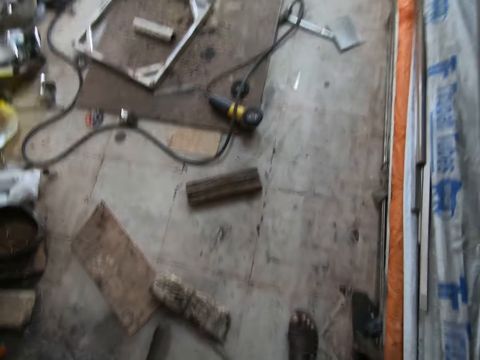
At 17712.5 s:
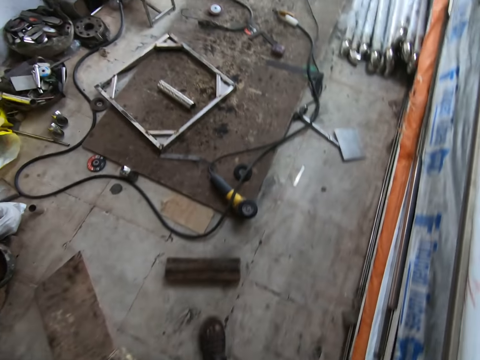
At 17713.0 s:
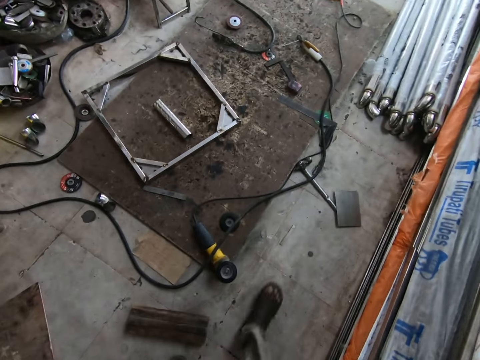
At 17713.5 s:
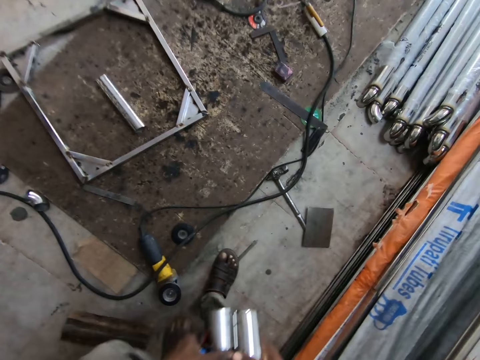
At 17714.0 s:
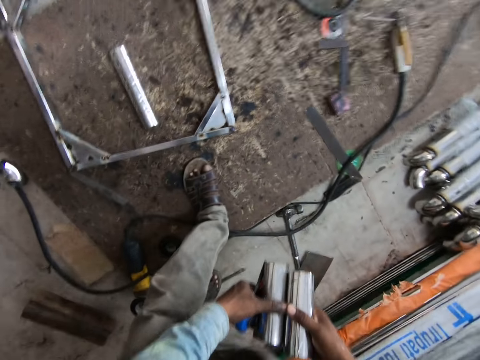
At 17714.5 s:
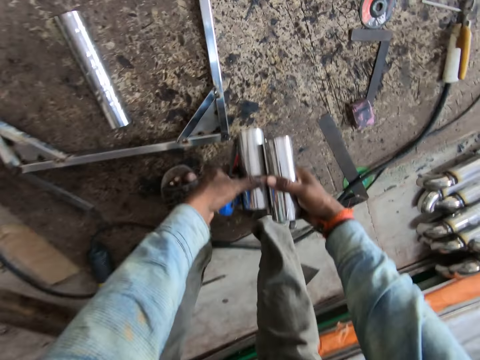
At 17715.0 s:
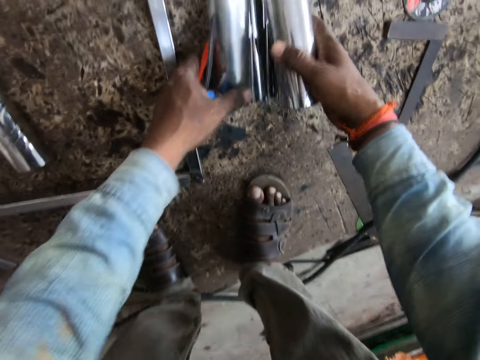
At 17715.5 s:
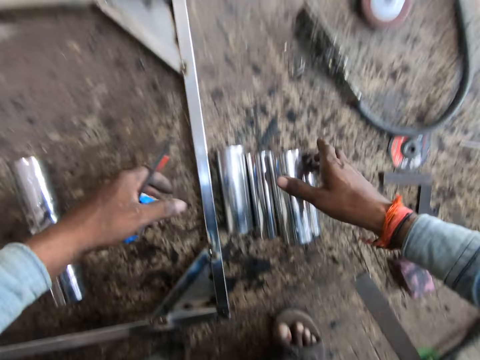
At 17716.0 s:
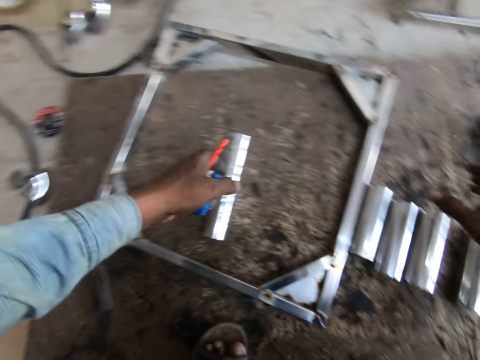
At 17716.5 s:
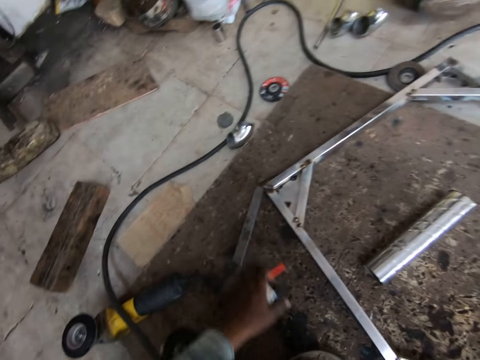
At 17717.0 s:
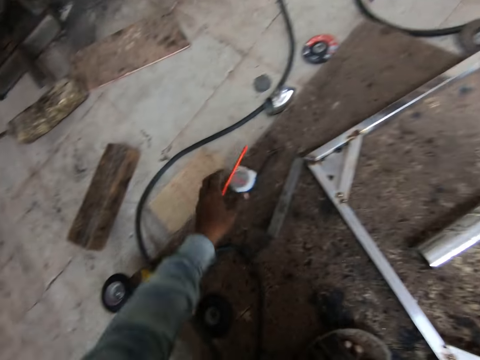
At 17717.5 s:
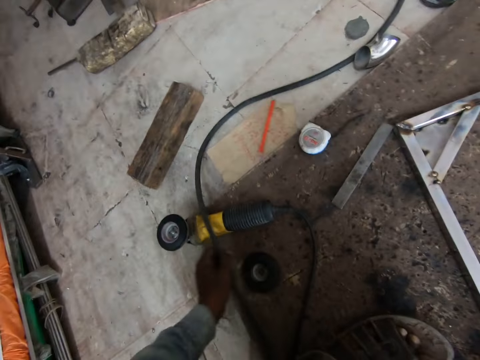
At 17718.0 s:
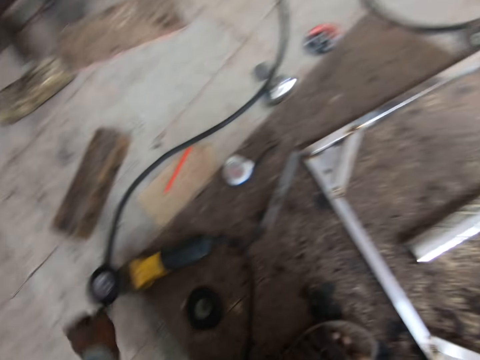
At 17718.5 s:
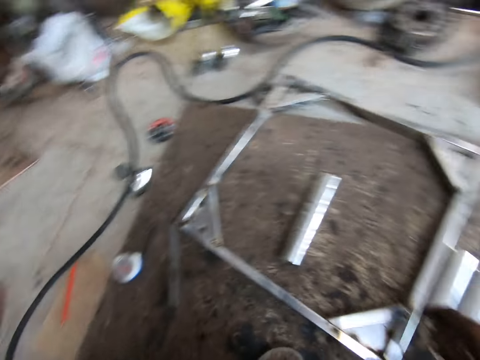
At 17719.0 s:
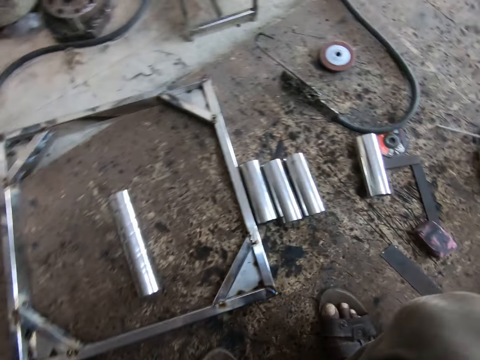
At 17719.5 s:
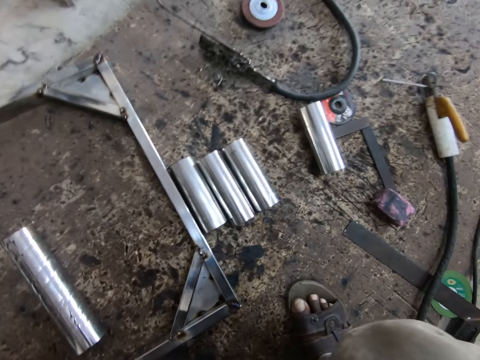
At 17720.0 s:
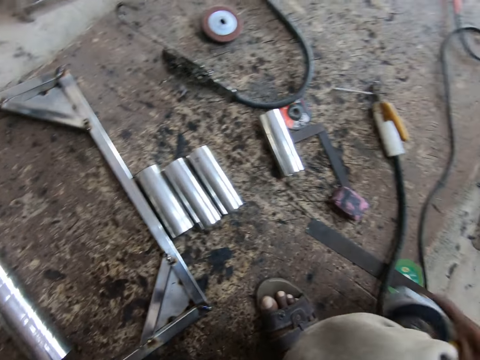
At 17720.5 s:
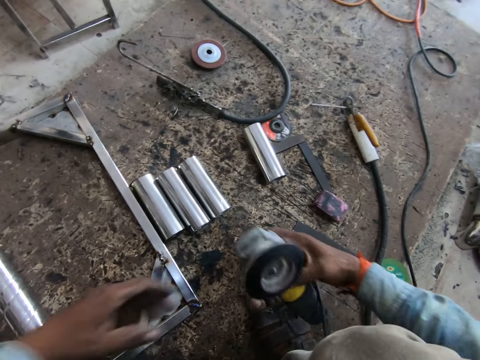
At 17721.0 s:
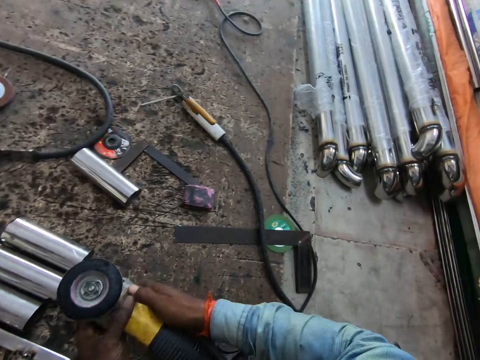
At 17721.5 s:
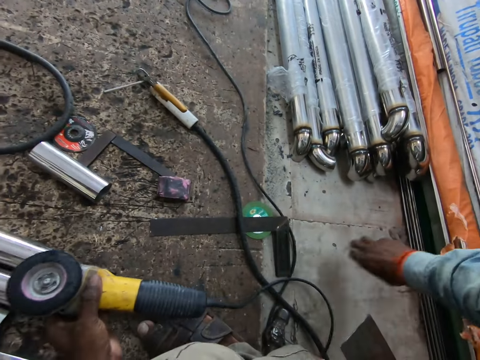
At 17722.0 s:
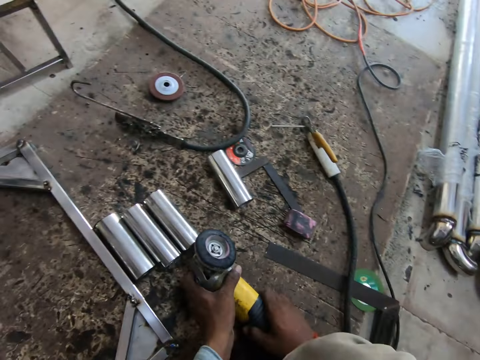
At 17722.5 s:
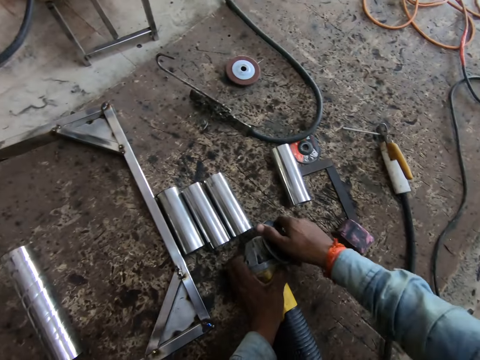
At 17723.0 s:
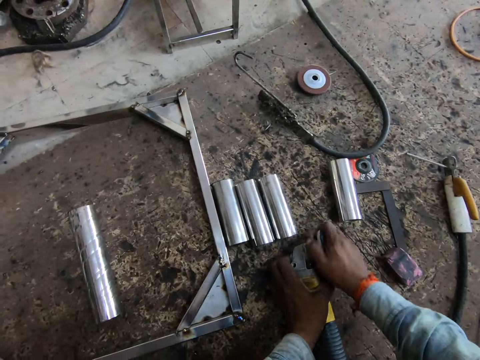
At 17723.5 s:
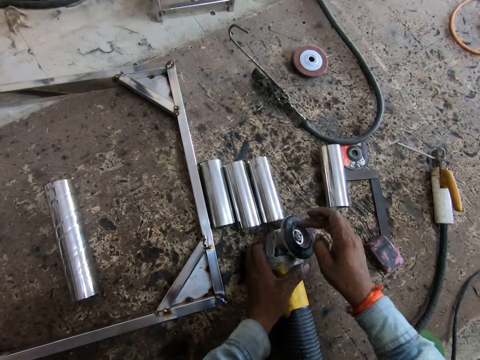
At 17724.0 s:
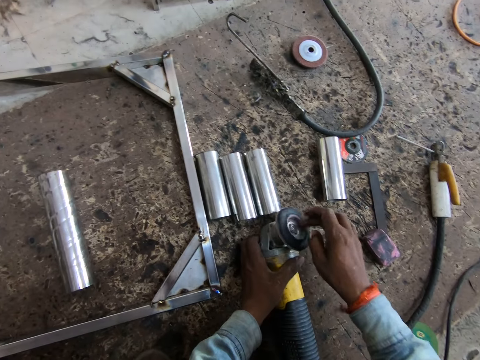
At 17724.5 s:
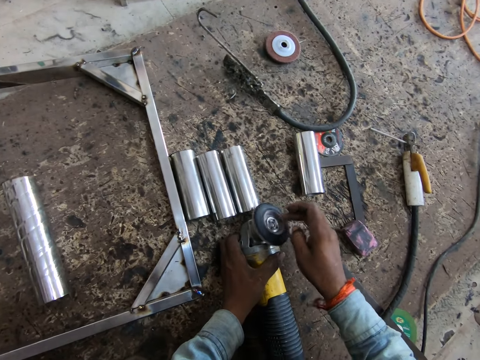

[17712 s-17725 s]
The camera wearer walks around the room. He drops the pieces of metal on a wooden work space with both hands. He drops the pencil and the tape rule on the work space with his left hand. He shifts a wire cable on the work space with his left hand. He picks up an angle grinder or hand held polisher. He holds the hand held polisher with both hands. He rolls the blade of the hand held polisher with his right hand. He removes the blade or disc from the angle grinder.

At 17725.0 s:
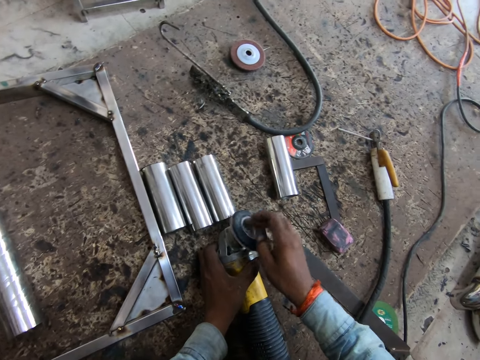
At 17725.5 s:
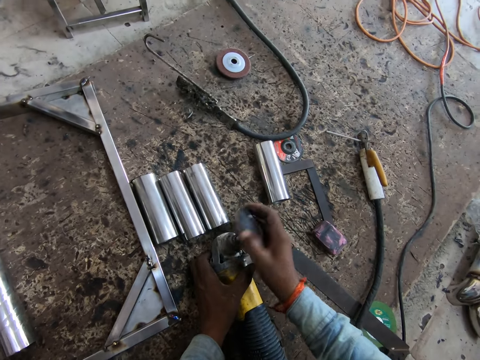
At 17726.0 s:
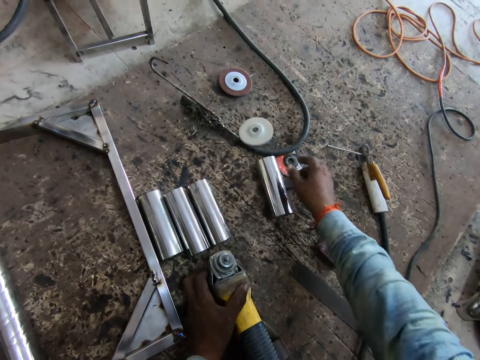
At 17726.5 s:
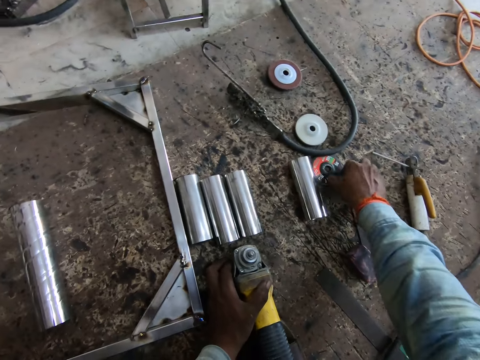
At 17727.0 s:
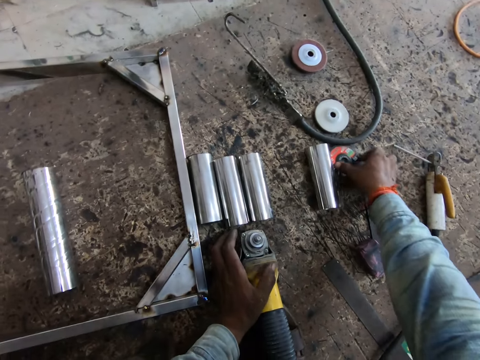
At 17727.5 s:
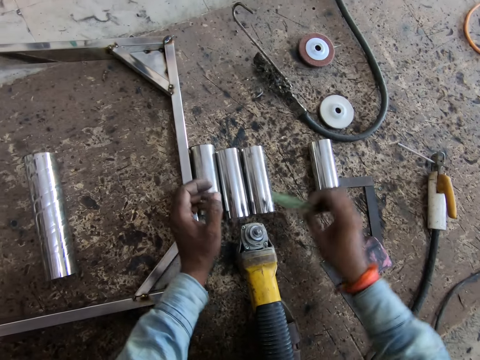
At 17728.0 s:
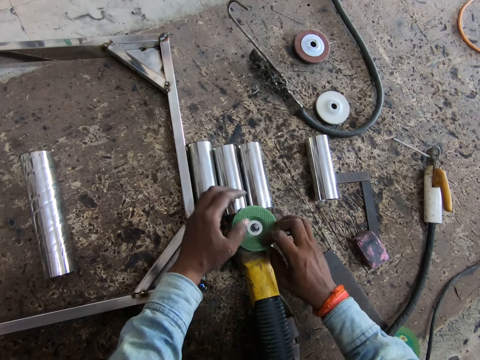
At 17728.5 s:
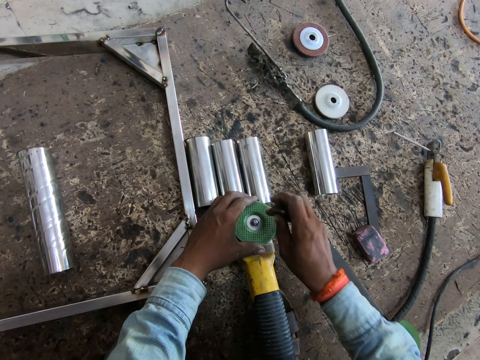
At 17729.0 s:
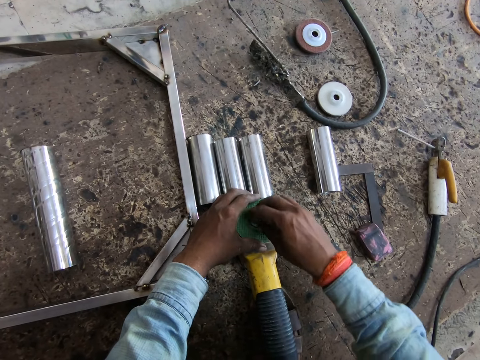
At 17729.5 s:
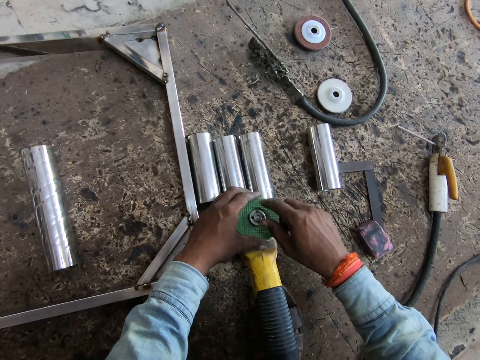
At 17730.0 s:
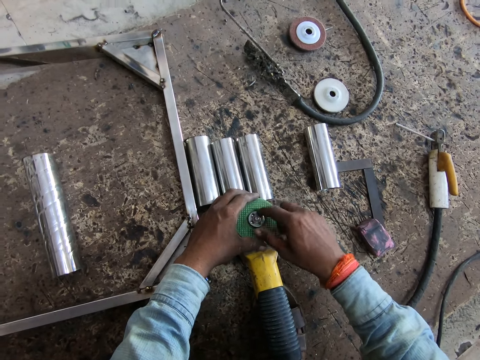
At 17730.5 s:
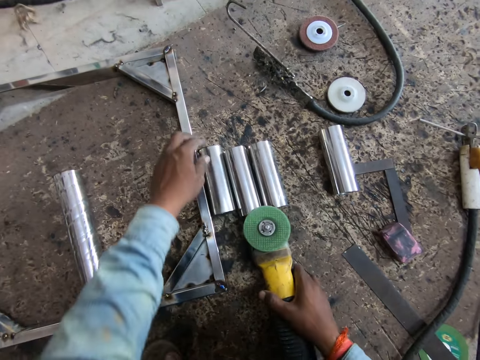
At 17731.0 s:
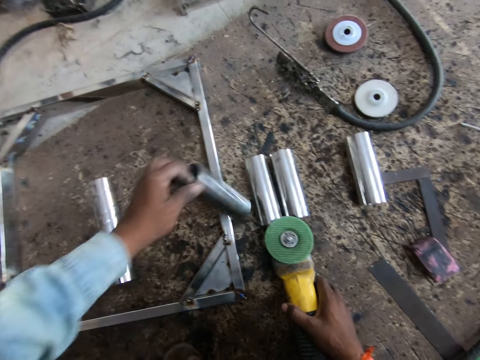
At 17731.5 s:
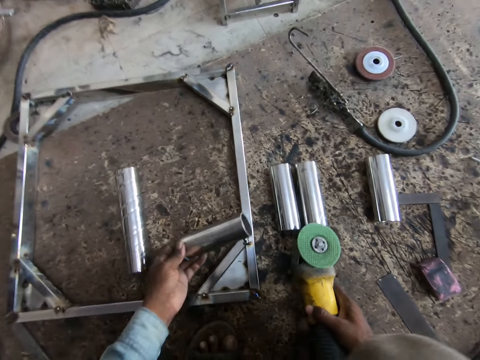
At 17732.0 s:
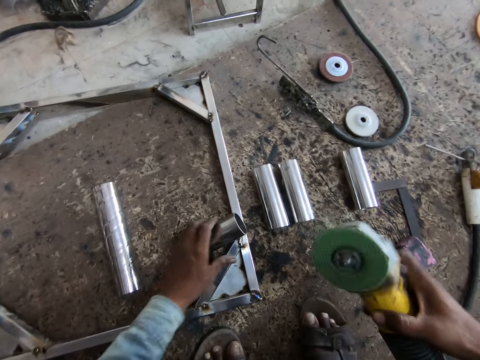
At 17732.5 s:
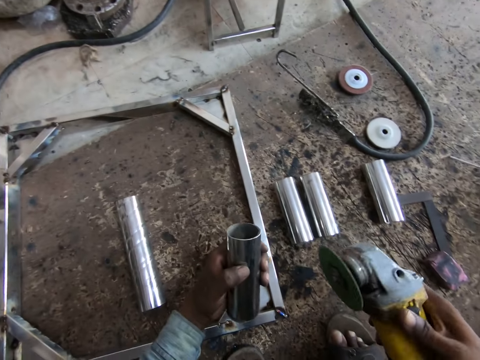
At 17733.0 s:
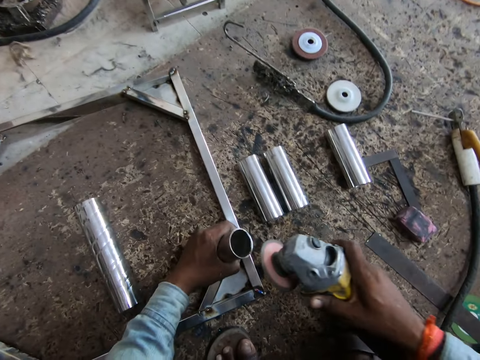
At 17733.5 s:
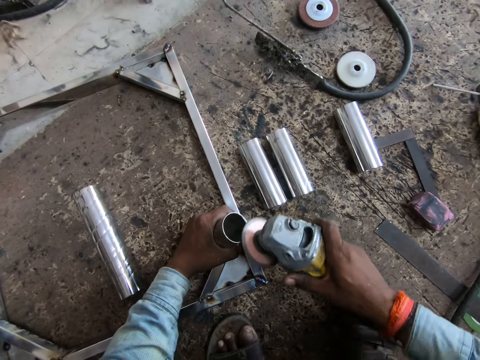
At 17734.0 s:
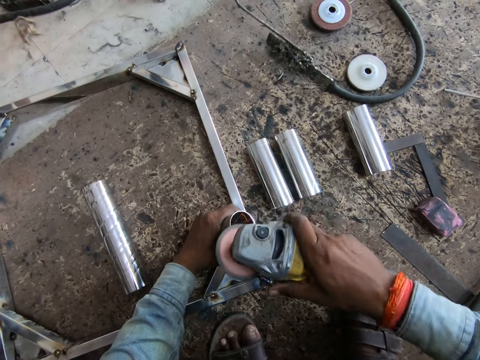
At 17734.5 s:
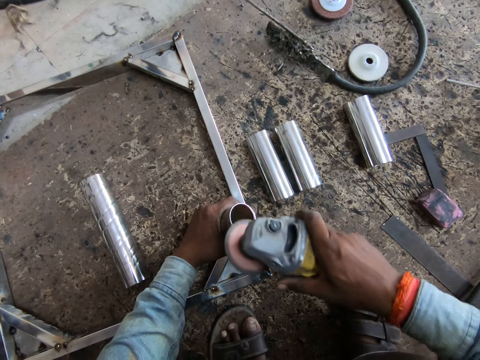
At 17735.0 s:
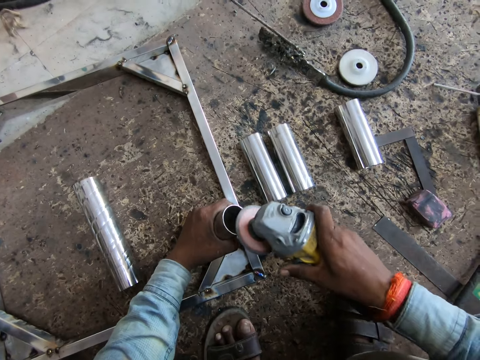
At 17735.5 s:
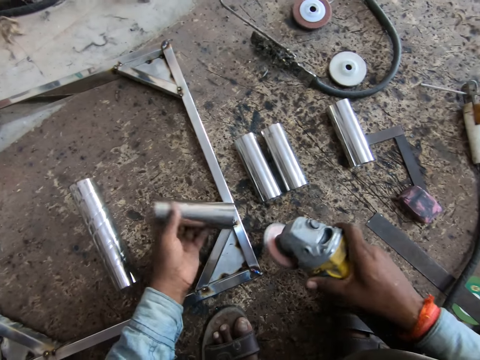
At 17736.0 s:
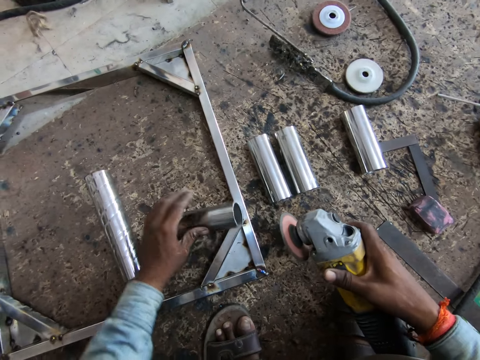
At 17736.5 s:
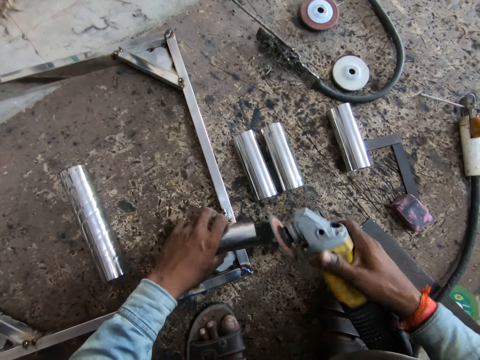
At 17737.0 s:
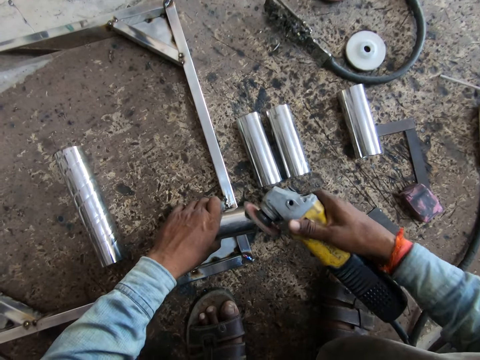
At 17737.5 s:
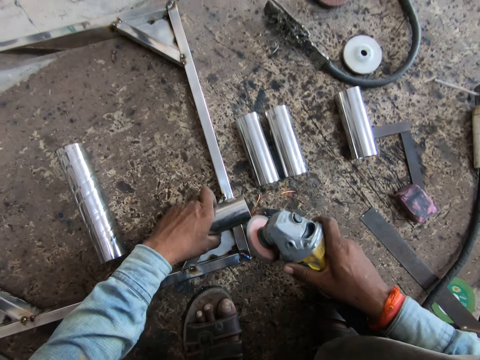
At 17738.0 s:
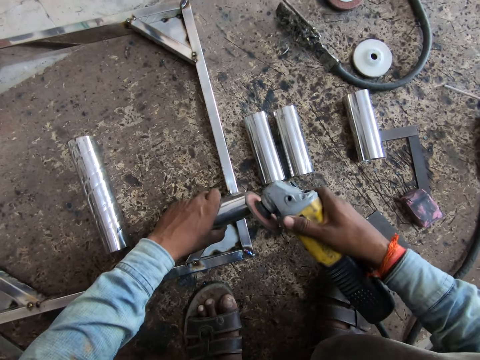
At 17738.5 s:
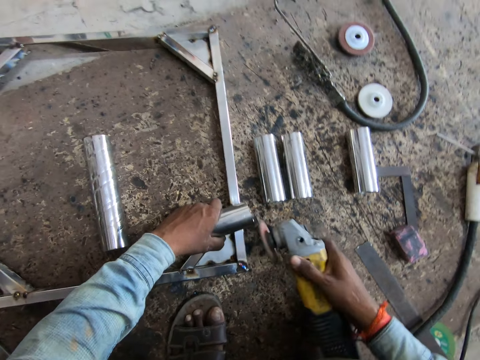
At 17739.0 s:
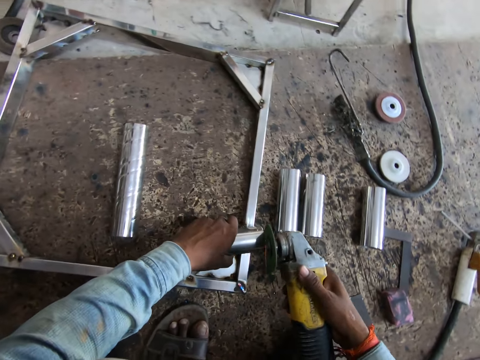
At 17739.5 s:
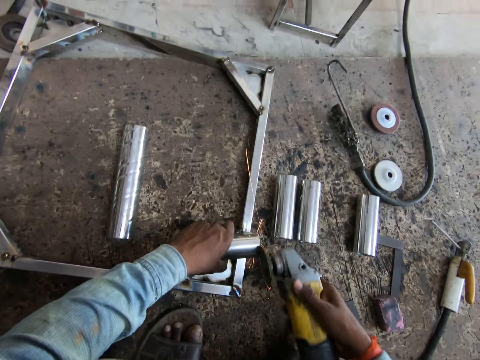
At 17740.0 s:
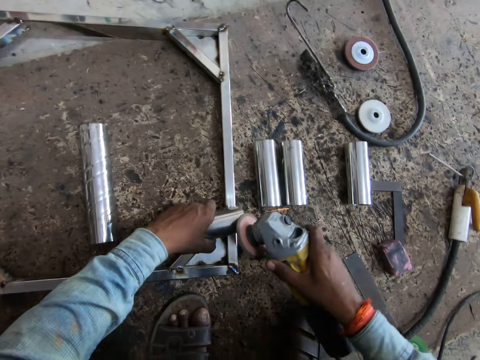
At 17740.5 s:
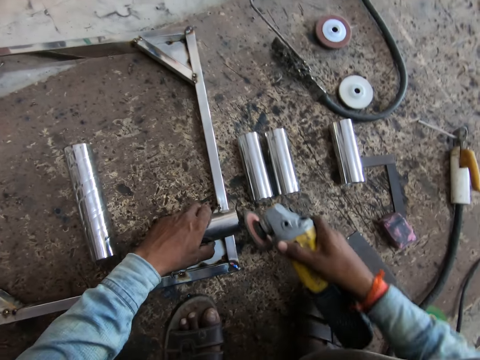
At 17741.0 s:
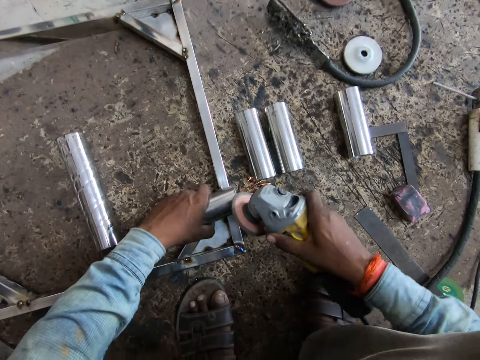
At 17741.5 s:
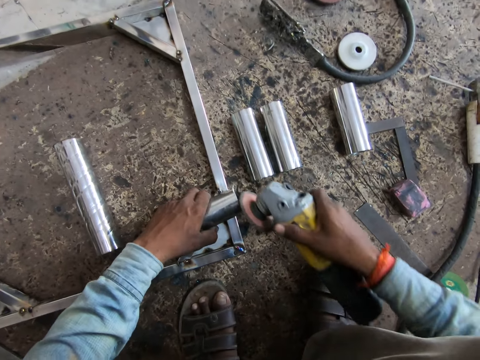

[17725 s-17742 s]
The camera wearer throws the blade on the work space with his right hand. He picks up the blade from the work space with his right hand. He fixes the blade in the hand held polisher or angle grinder with his right hand. He holds the blade in with the bolt of the hand held polisher. He picks up the piece of metal or metal bar with his left hand. He drops the piece of metal on a metal frame with his left hand. He raises the piece of metal with his left hand. He smoothens the edges of the piece of metal with the hand held polisher in his right hand. He turns the metal bar. He smoothens the metal bar with the angle grinder.
